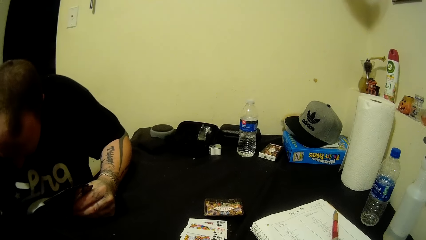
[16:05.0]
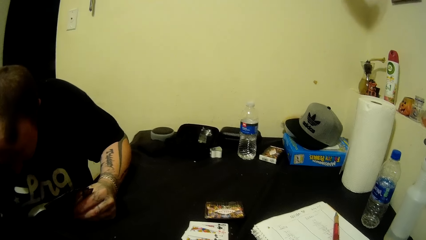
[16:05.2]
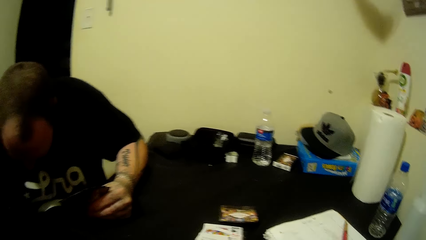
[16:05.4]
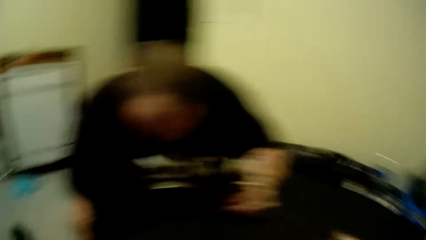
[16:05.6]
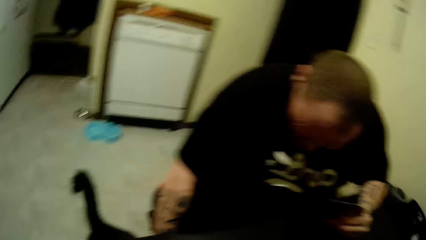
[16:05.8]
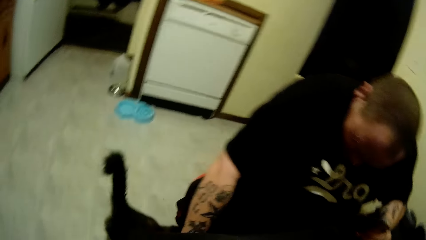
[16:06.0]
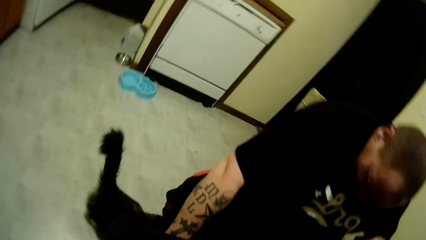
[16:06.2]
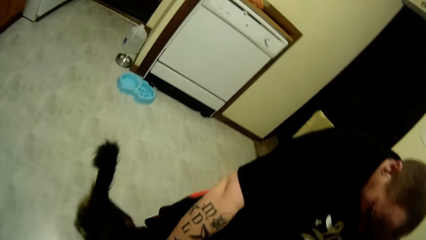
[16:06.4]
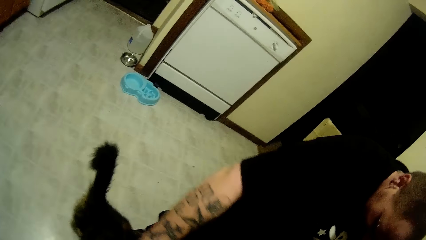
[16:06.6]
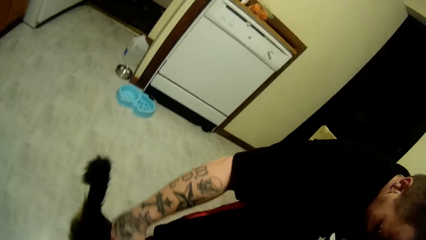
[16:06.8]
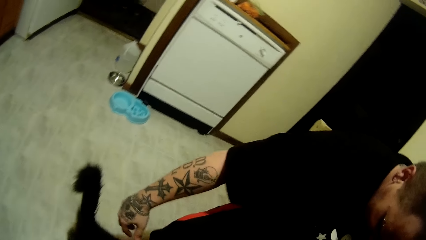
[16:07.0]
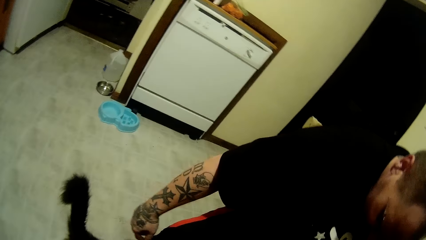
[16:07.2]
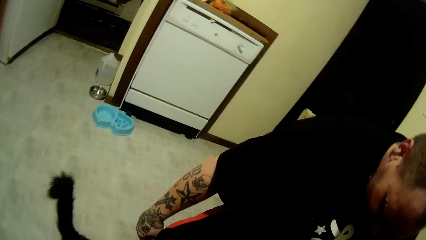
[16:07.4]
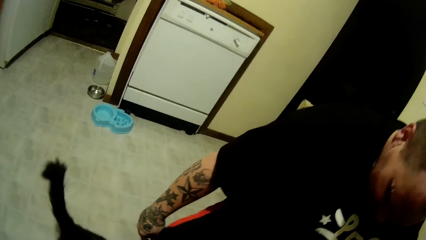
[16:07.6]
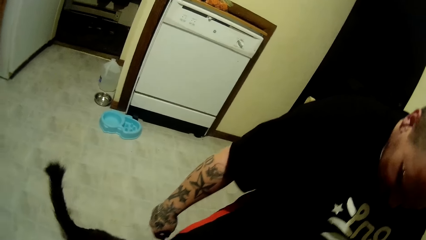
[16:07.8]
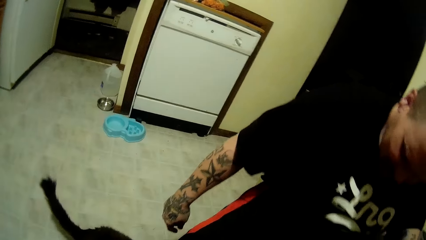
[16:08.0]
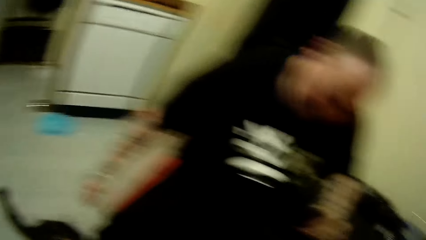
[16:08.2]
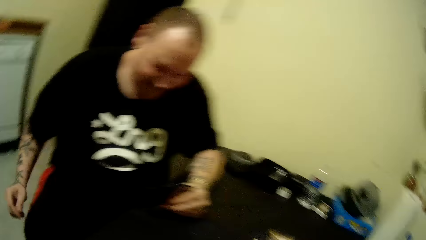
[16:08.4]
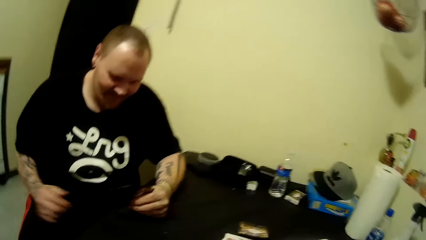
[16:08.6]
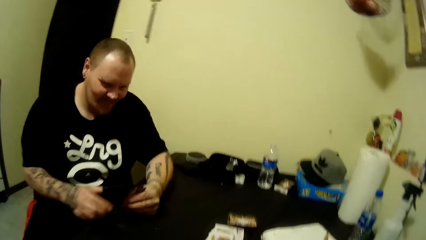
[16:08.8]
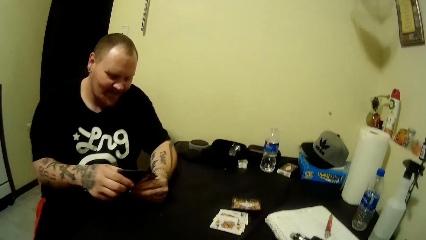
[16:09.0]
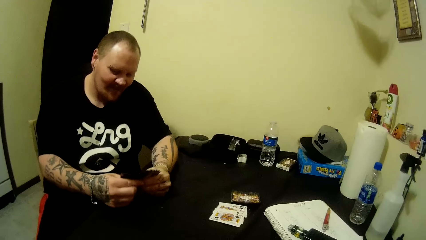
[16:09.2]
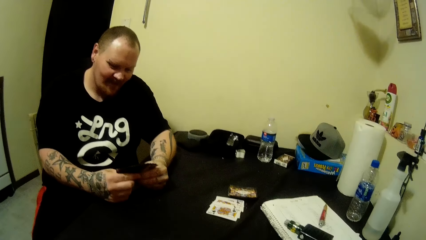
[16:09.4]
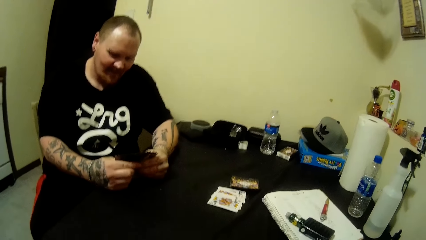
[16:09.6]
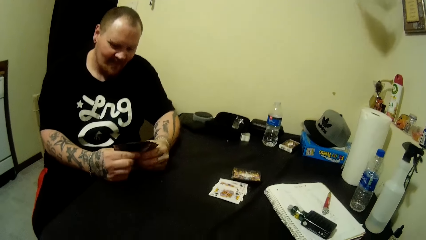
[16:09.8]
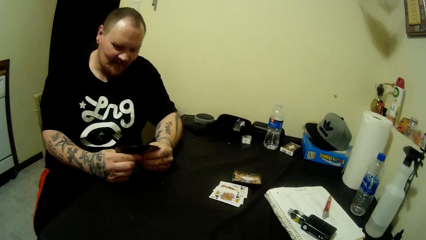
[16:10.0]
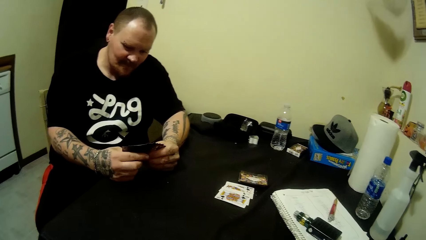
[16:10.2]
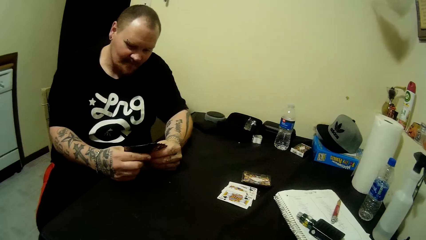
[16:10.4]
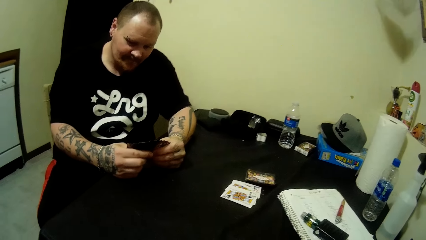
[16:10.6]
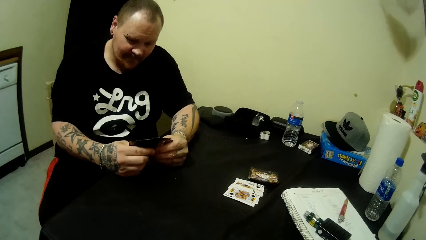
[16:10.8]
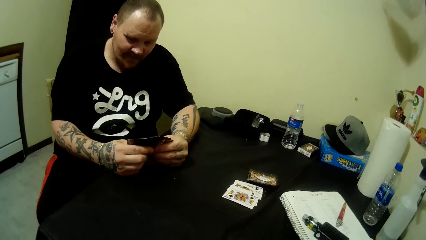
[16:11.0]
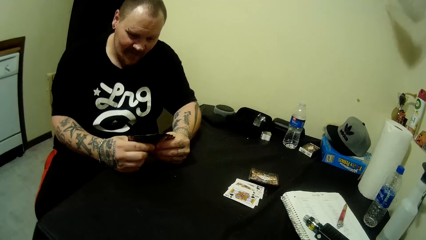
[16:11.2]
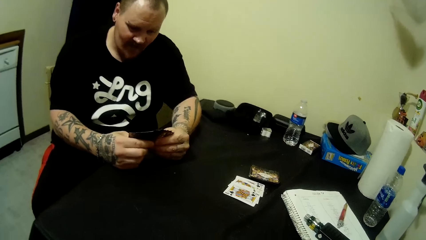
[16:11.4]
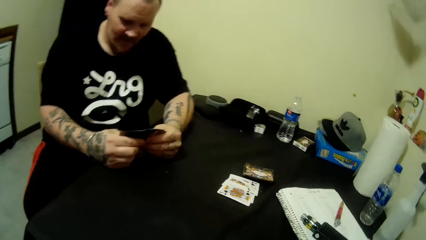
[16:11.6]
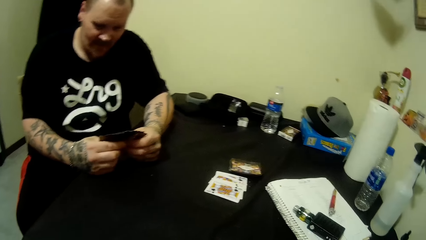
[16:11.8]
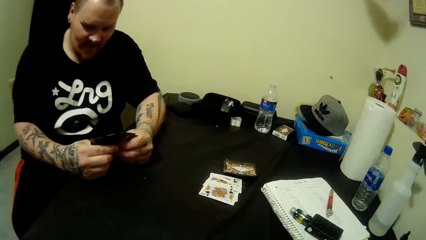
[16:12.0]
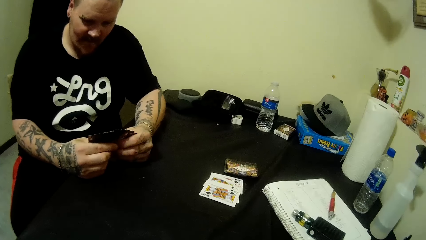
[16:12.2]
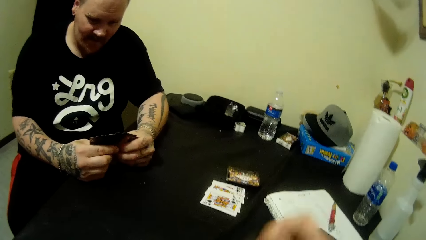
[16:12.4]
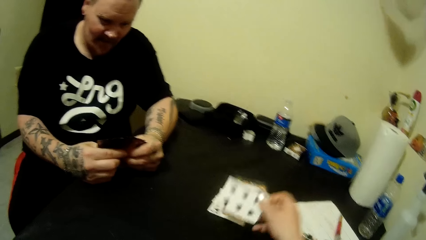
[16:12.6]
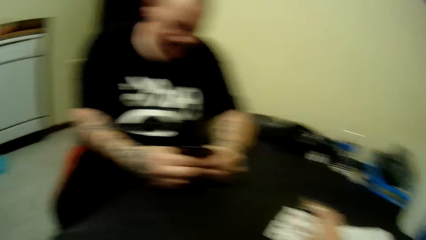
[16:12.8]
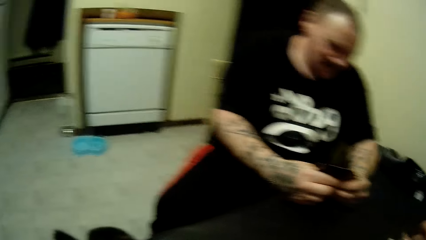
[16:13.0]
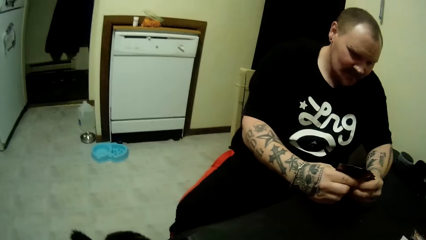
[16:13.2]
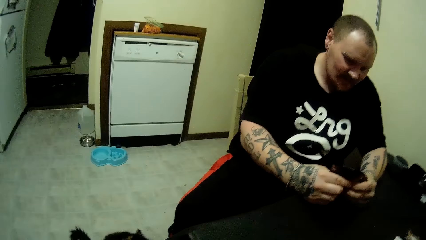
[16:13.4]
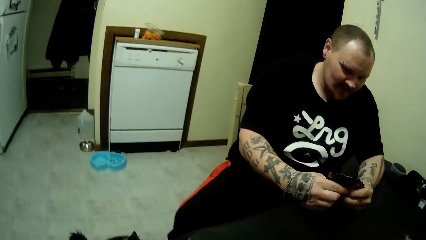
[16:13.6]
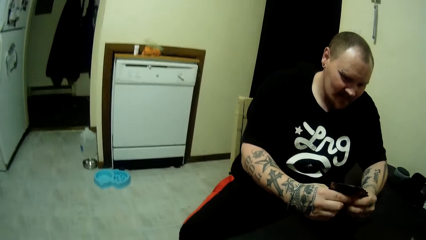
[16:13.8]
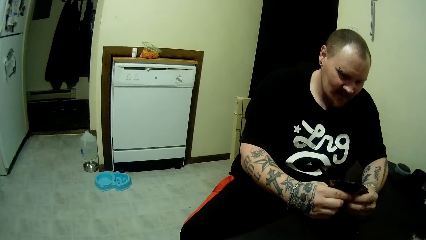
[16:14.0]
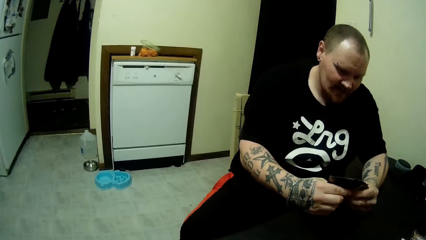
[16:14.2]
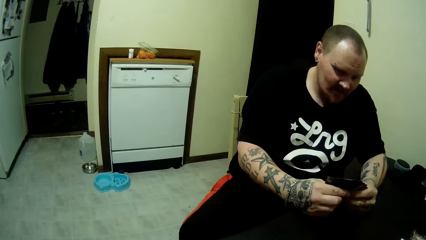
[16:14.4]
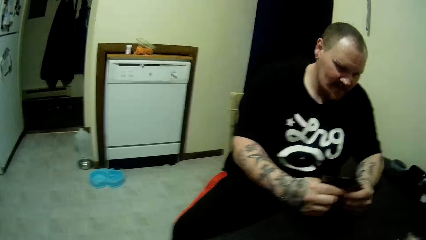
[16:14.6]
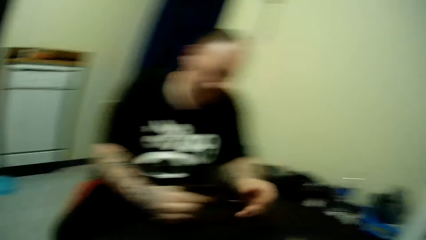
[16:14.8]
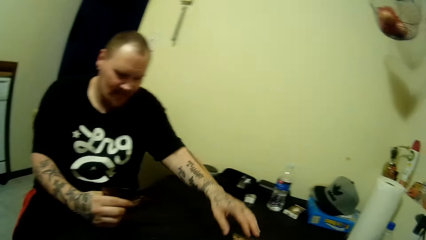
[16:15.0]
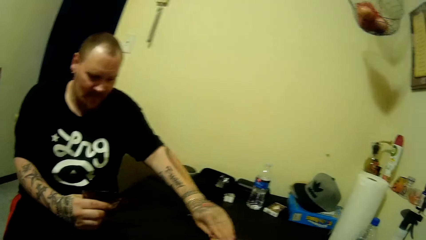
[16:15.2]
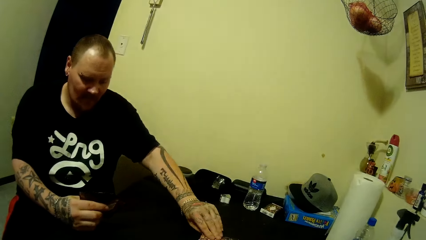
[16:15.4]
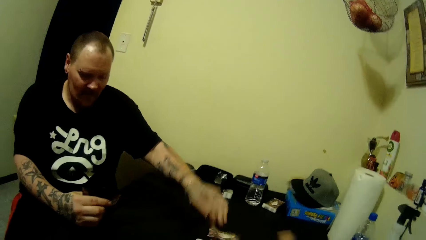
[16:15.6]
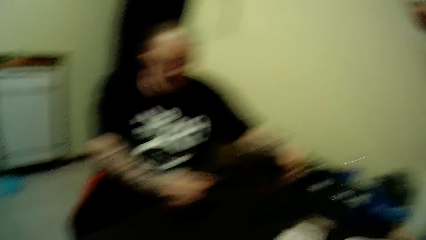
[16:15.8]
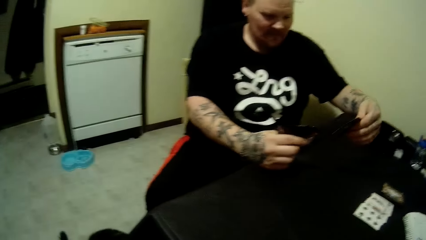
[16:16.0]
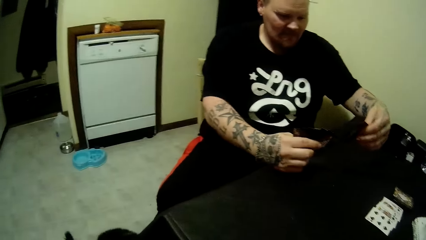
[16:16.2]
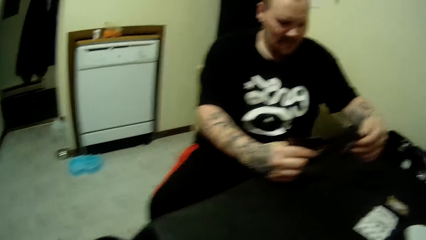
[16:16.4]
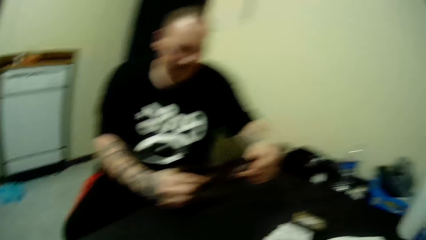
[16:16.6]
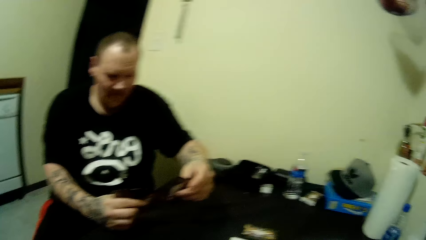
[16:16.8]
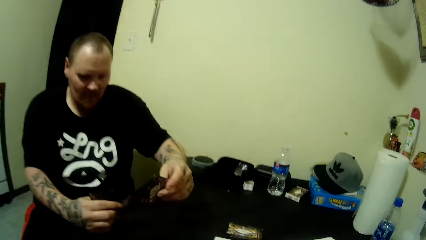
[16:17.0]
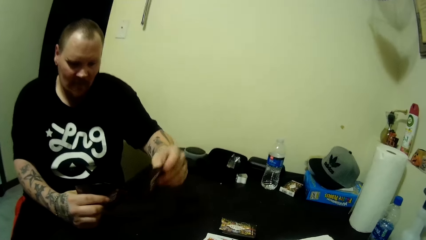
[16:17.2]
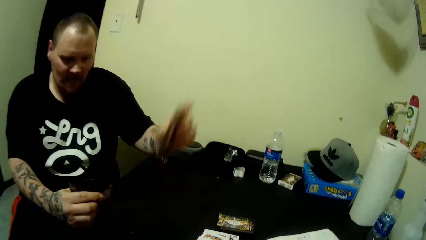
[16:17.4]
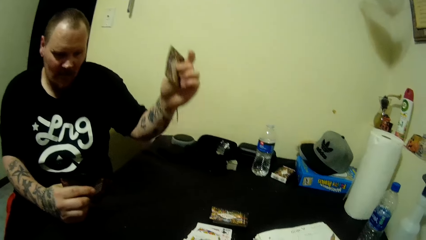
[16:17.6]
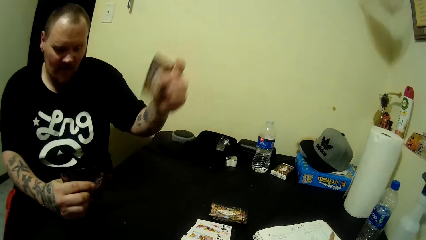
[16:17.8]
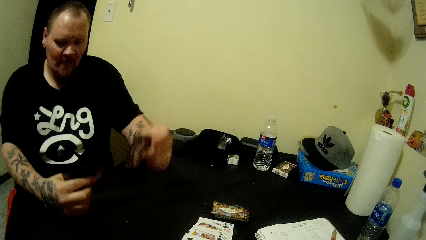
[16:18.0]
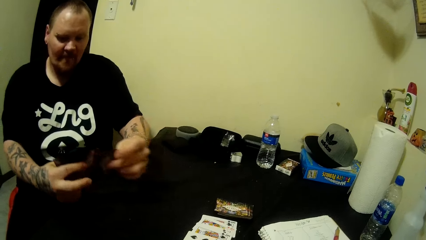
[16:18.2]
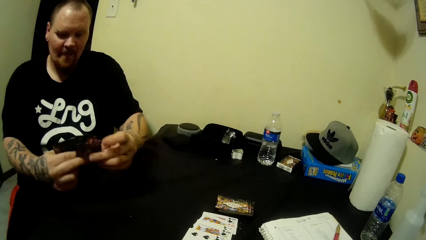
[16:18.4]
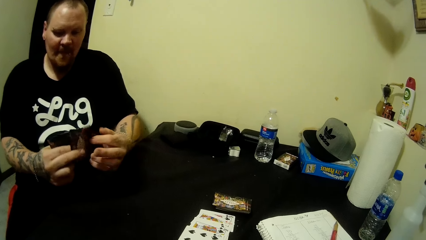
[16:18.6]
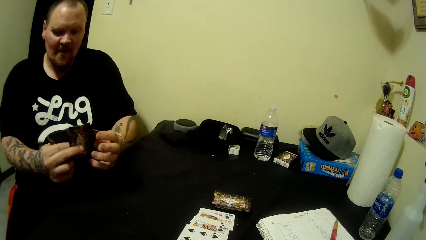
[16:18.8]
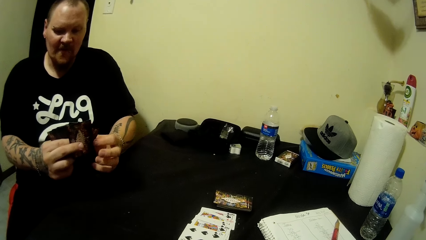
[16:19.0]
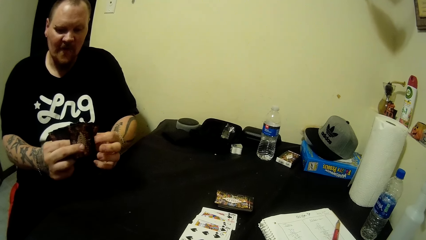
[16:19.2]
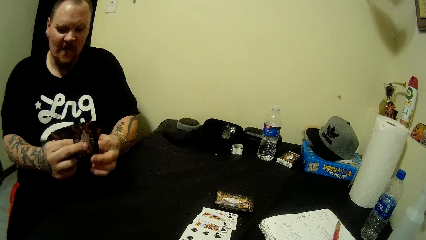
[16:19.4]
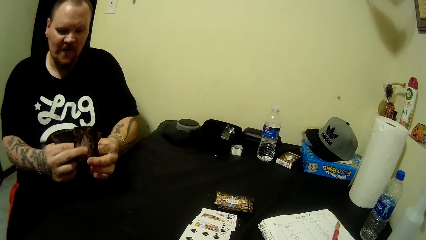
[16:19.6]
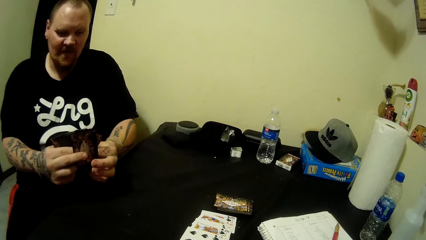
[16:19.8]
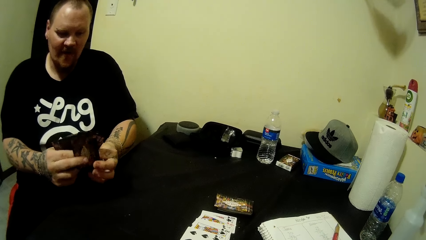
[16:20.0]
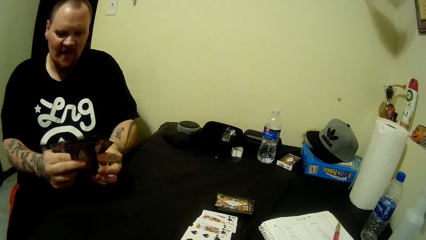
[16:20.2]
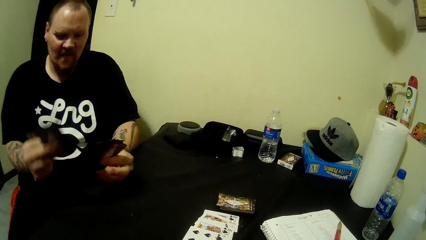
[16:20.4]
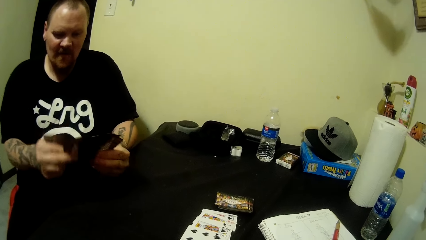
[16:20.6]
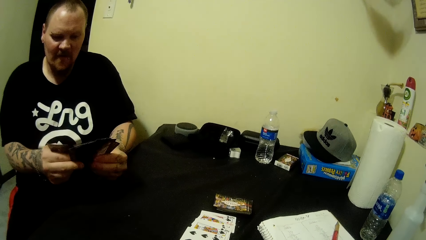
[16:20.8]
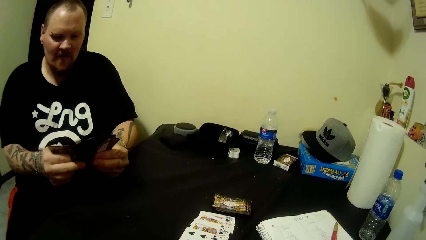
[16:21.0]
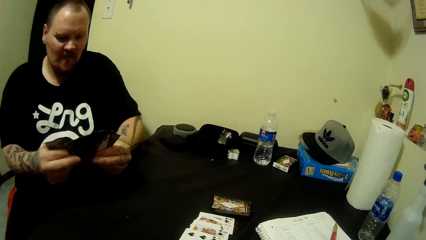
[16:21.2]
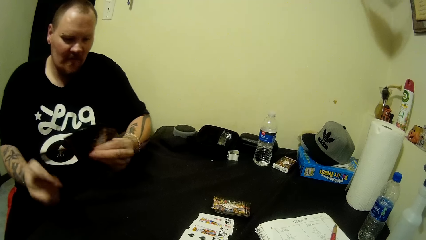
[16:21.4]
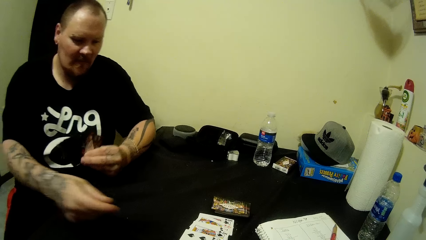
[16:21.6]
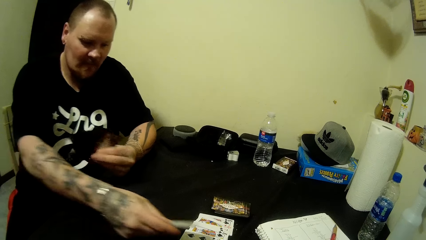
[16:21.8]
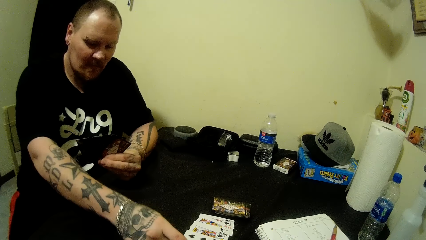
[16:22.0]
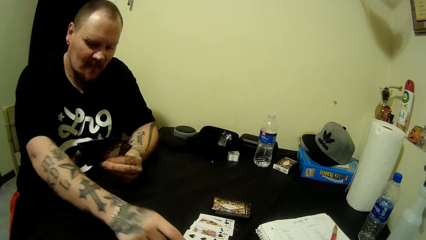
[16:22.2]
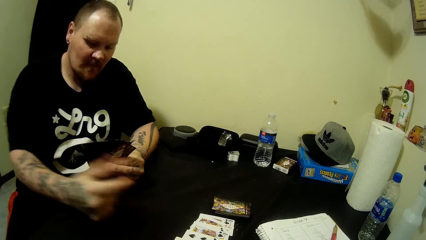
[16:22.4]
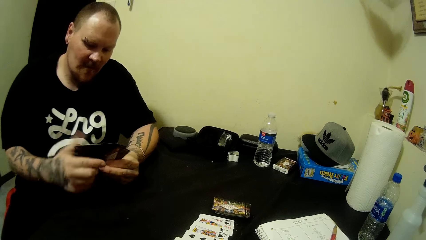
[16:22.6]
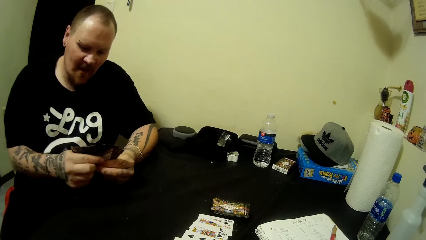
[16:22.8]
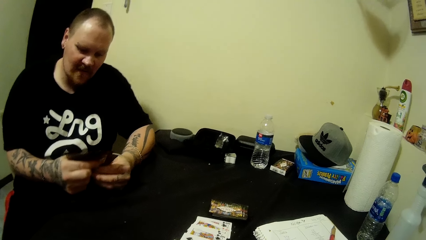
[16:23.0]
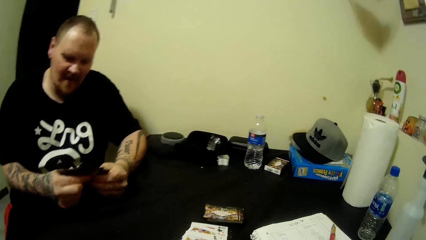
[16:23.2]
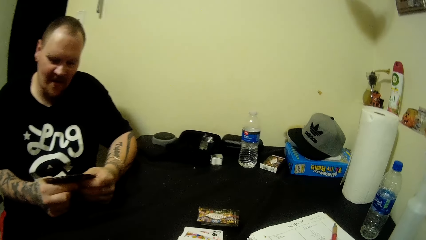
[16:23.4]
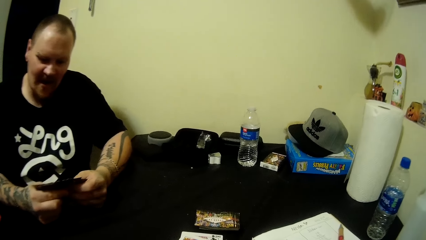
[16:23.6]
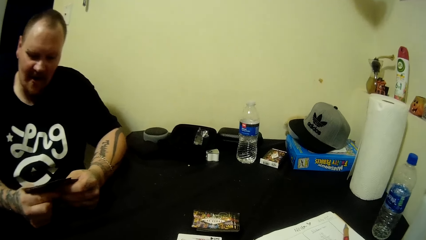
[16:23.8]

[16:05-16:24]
The camera wearer looks at a cat. They look at a man. They put a card on the table. The man picks up a card from the table with his left hand and adjusts the cards in his hands. The man drops a card on the table with his right hand and looks at the cards in his hands.
